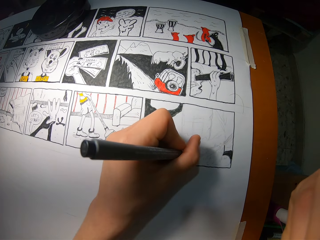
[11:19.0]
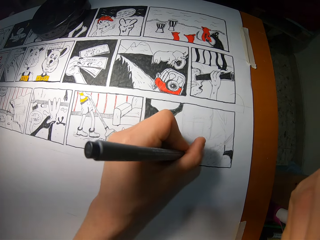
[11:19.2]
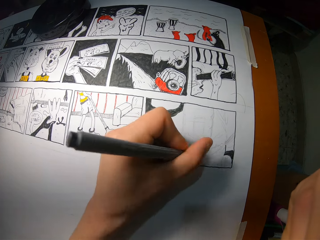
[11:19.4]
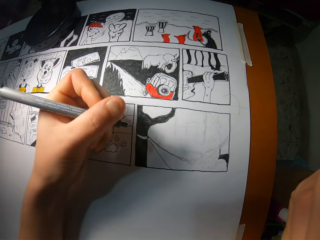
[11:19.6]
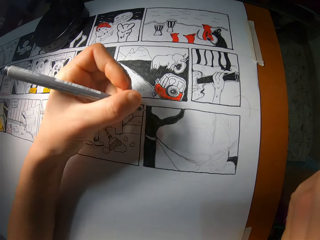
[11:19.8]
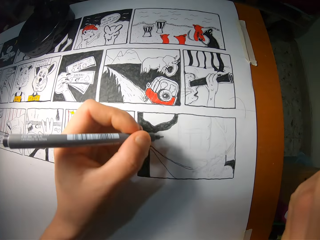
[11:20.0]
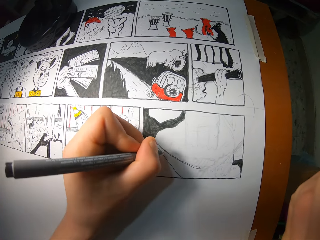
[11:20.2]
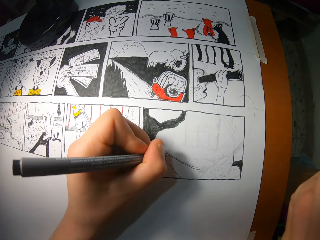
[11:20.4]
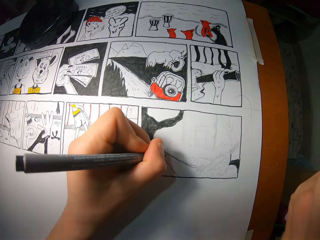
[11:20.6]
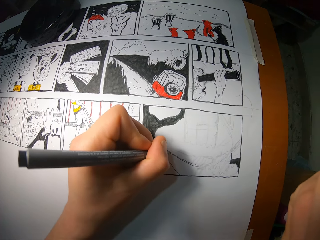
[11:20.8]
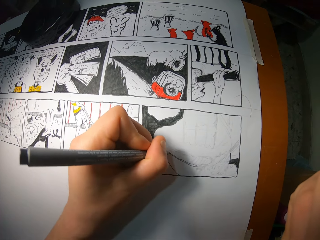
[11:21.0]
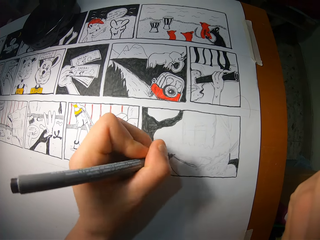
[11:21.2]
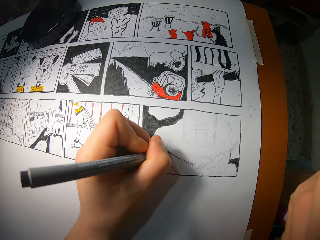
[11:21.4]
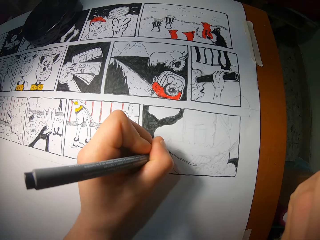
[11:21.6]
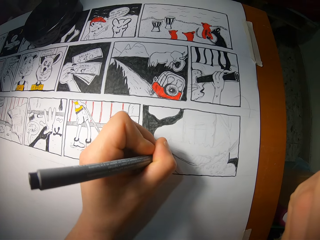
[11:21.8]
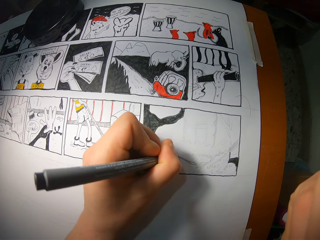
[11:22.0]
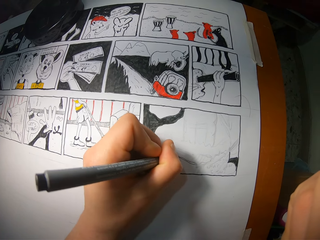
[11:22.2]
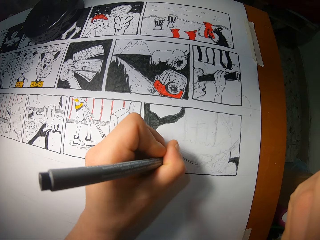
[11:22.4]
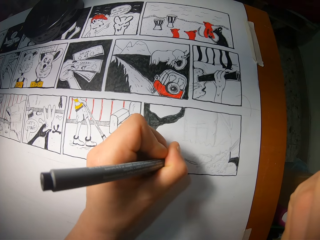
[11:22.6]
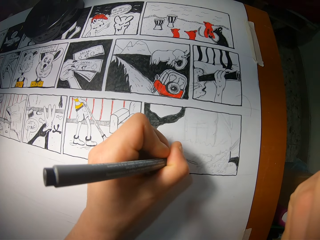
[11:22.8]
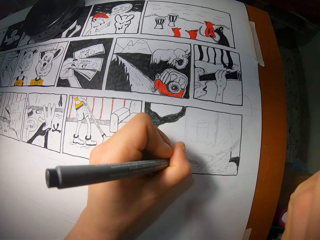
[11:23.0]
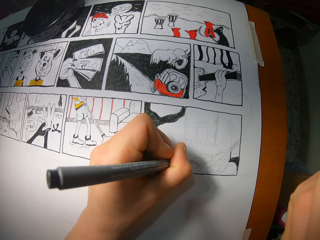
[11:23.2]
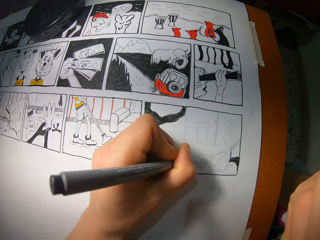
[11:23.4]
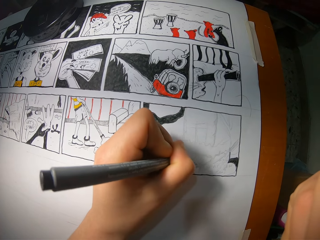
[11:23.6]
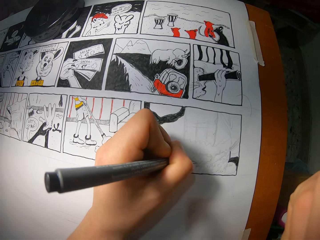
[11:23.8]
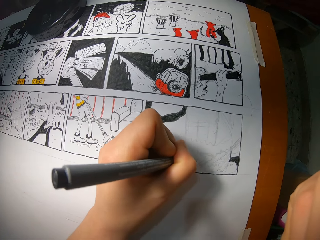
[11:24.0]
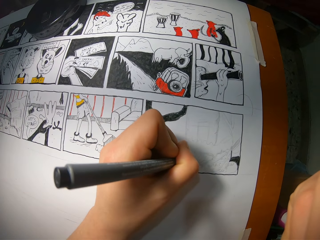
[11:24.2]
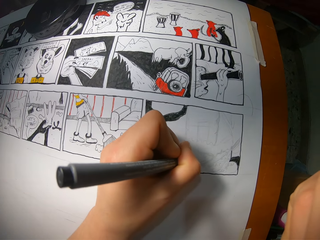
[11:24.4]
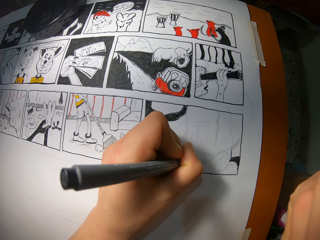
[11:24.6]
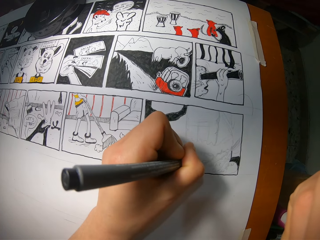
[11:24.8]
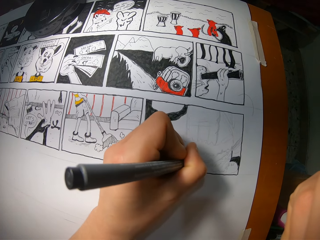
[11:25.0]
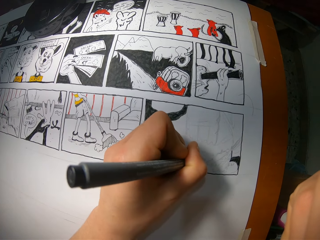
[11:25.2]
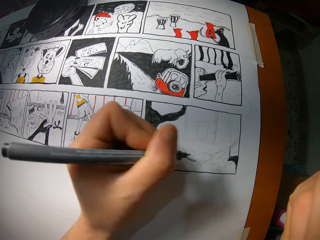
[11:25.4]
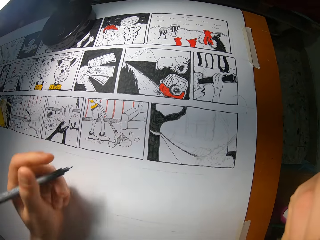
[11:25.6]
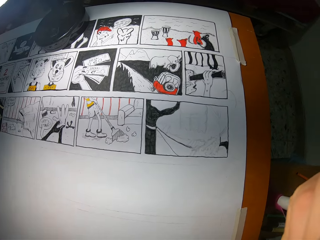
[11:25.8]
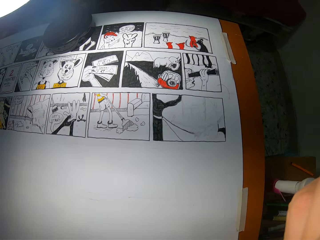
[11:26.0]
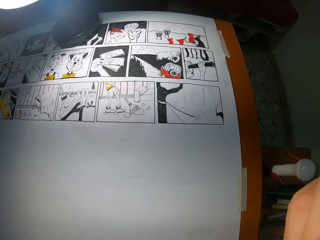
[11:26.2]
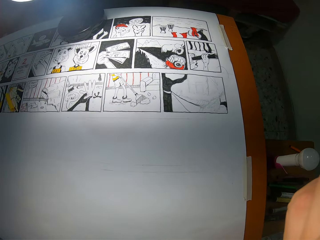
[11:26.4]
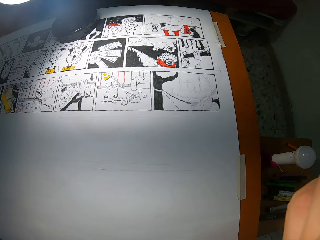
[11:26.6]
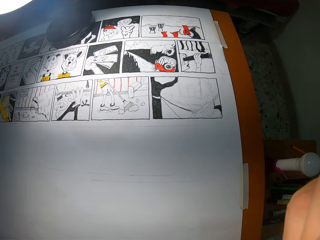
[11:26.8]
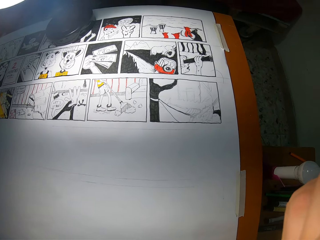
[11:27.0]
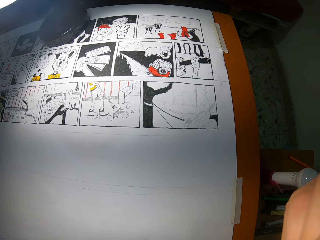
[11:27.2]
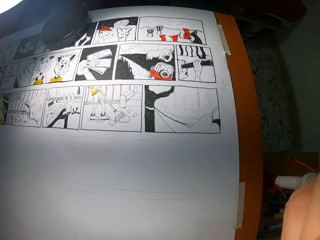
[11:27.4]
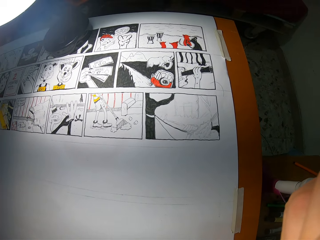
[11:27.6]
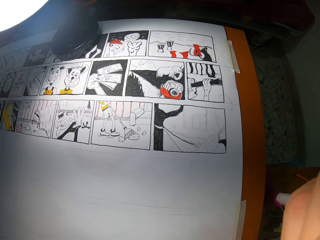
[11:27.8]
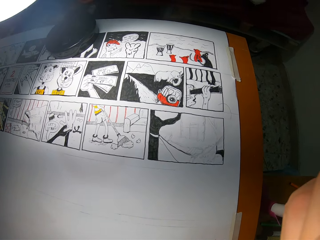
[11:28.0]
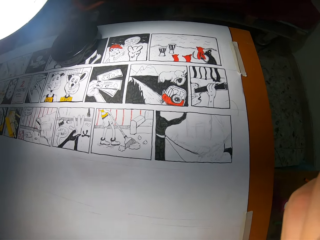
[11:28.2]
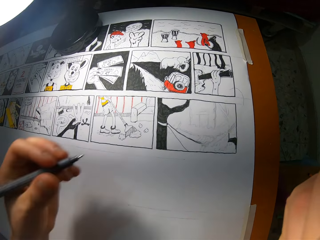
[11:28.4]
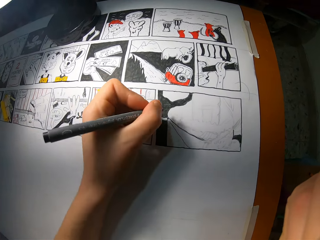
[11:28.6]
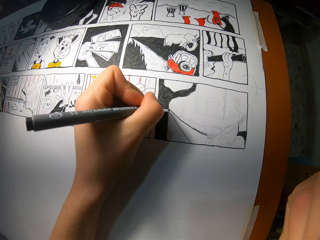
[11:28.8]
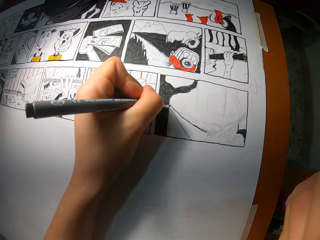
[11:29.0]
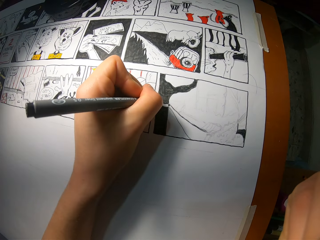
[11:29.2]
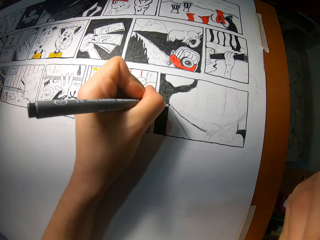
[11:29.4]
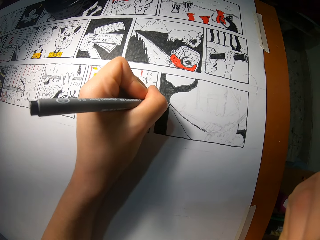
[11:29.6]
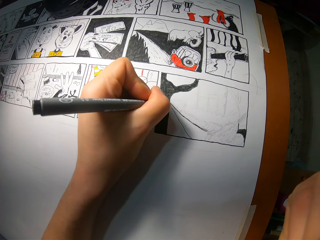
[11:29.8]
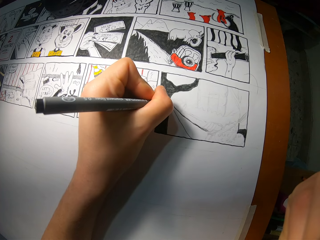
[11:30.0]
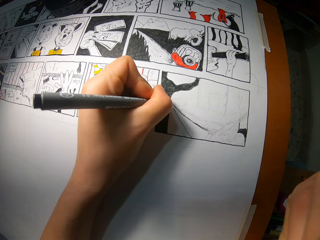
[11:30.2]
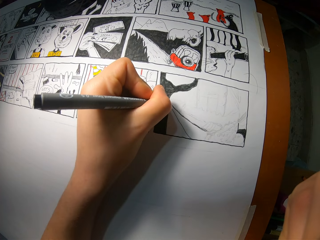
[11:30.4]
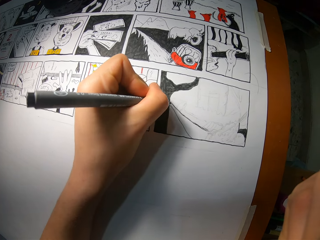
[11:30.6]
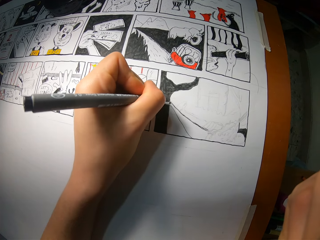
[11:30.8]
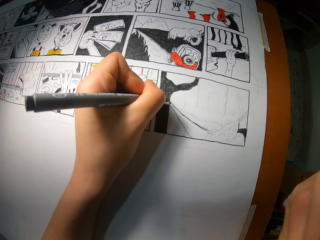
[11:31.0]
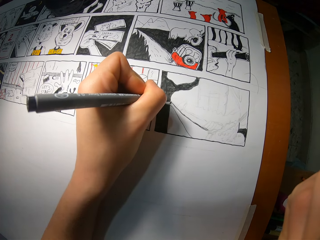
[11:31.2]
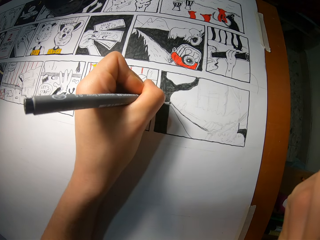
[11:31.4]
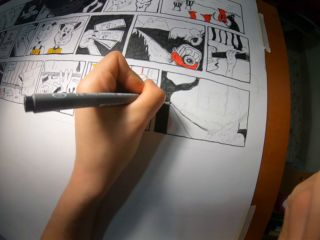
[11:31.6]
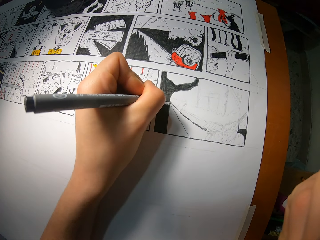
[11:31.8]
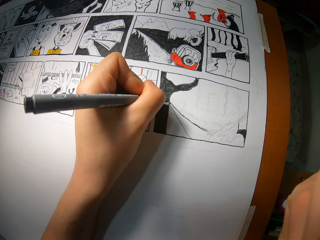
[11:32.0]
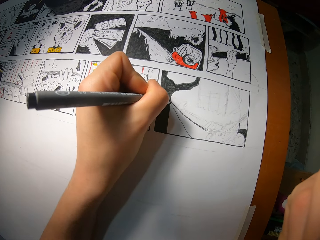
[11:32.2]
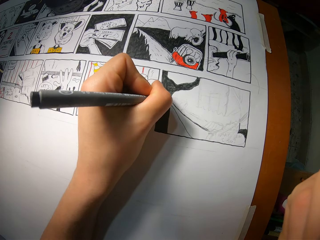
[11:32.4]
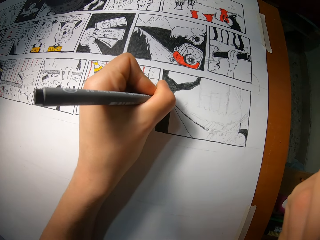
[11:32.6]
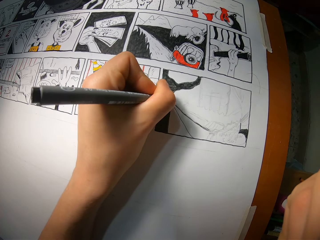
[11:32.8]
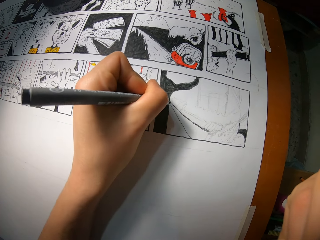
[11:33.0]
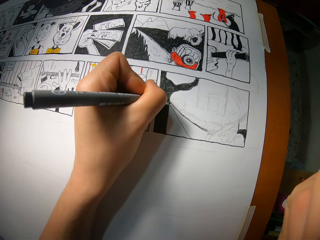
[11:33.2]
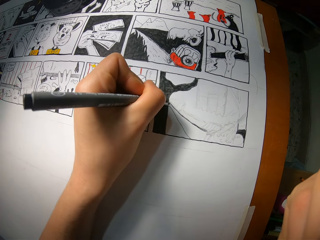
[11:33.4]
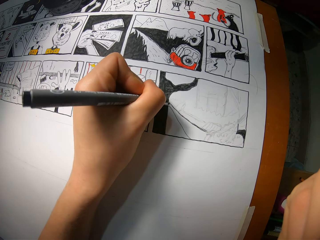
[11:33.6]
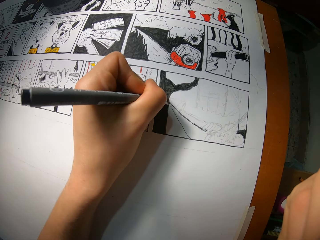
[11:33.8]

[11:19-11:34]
The camera wearer removes the pencil from the cardboard with her left hand. She paints on the cardboard with the pencil or marker pen with her left hand. She removes the pencil from the cardboard with her left hand. She stares at the drawing. She draws on the cardboard with the pencil with her left hand.

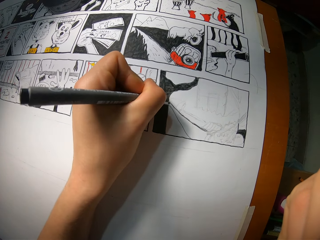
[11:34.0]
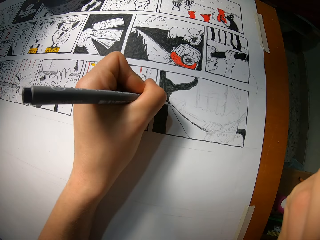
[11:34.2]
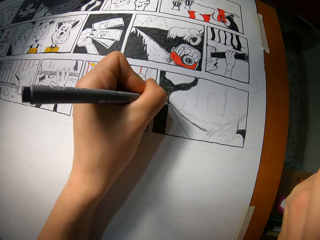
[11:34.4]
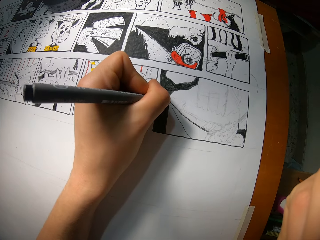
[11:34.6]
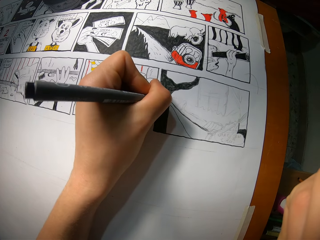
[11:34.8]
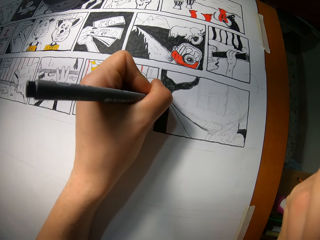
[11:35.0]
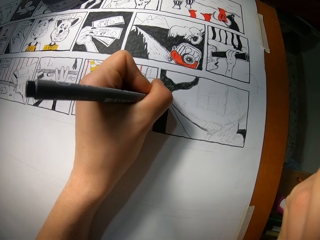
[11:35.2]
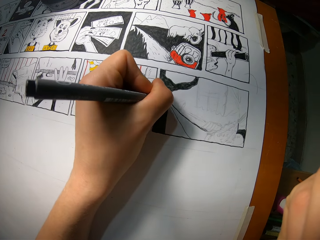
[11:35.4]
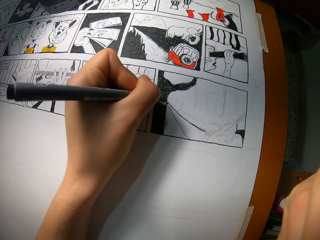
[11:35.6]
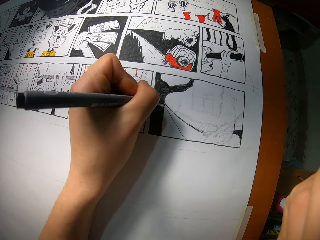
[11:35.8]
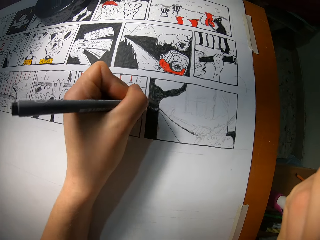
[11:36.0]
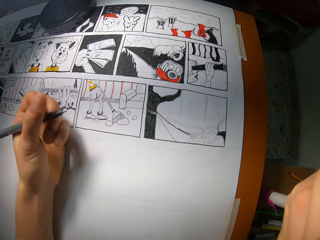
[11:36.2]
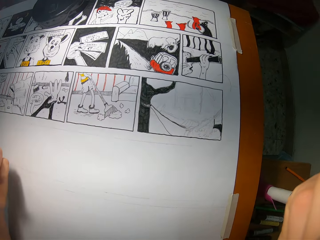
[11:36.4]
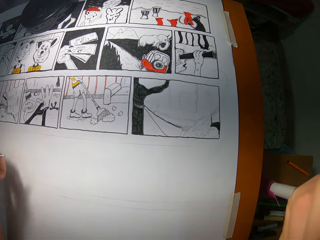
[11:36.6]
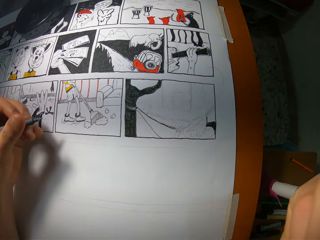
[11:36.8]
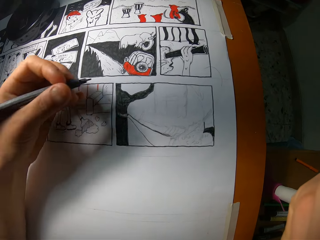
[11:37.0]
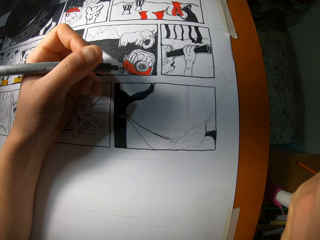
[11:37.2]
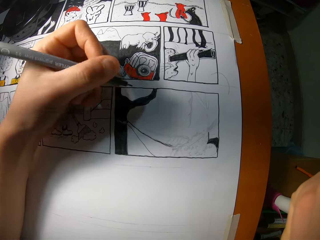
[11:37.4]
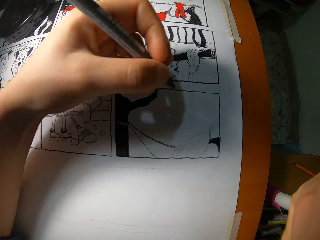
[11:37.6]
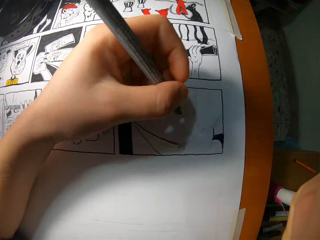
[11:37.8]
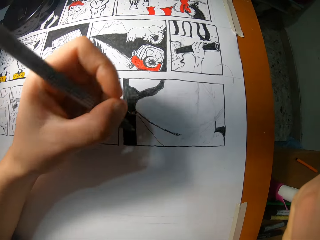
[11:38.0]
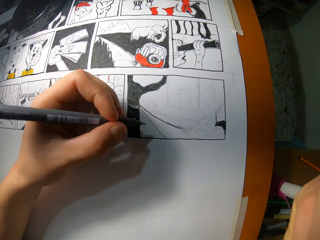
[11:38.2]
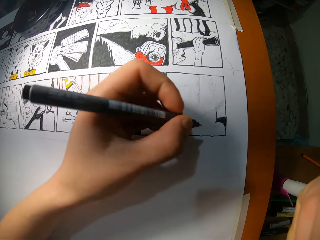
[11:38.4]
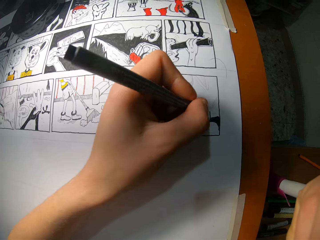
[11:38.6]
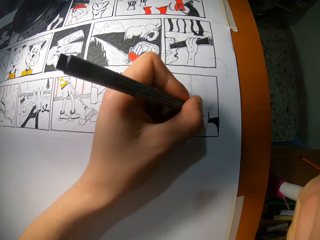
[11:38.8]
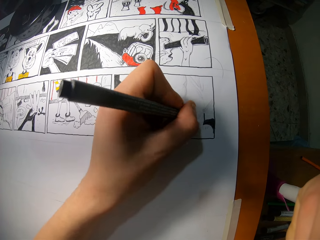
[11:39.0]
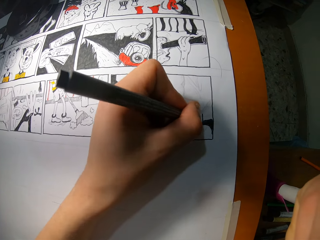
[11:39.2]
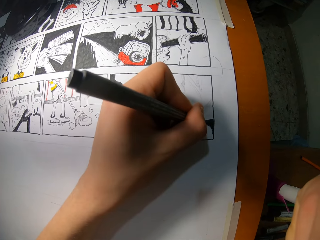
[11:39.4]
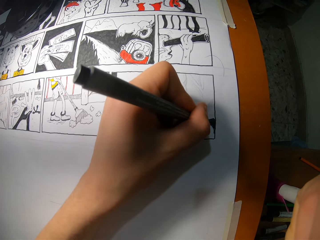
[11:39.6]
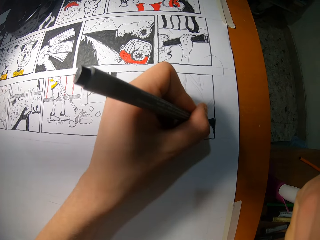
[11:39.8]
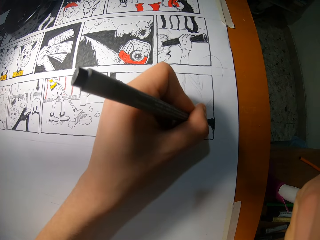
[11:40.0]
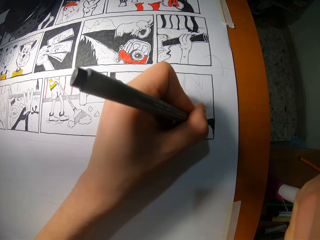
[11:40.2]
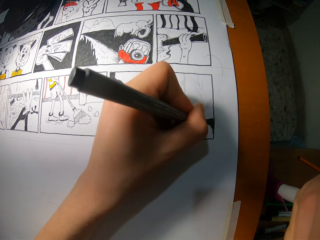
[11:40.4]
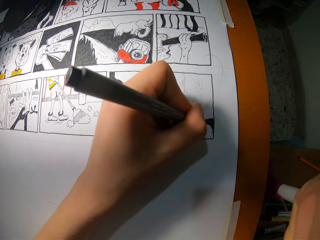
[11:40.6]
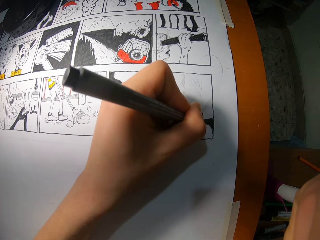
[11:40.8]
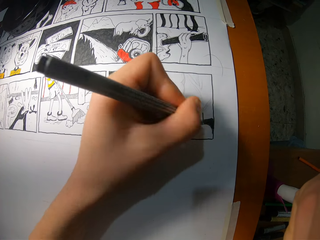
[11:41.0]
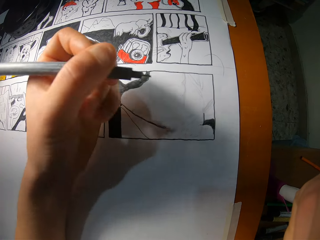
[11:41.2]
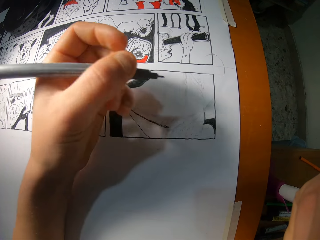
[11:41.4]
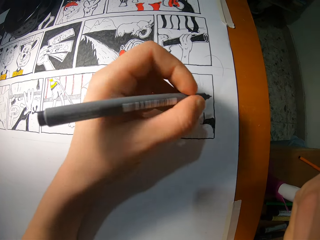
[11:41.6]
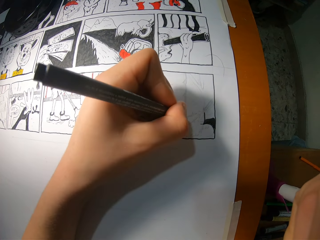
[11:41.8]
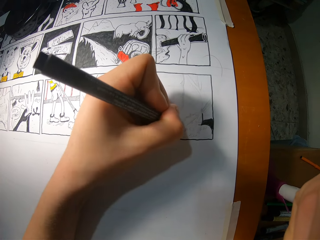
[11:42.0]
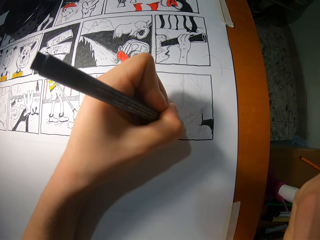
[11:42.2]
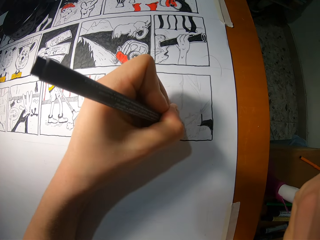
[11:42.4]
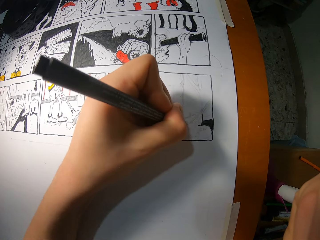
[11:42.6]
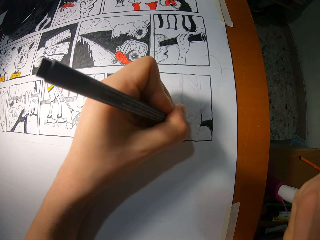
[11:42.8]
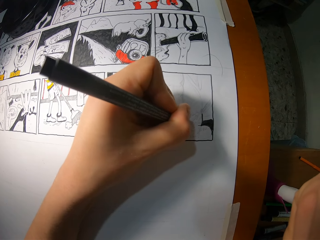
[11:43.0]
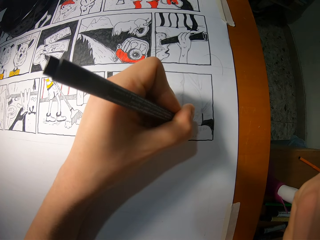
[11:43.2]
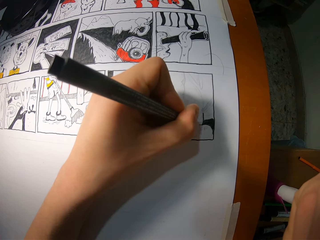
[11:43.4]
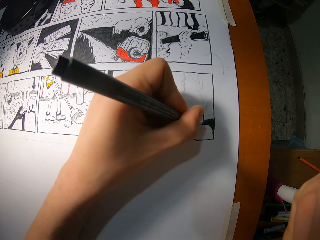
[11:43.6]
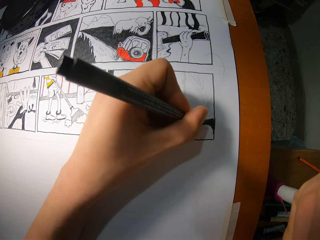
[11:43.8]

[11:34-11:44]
The camera wearer removes the pencil from the cardboard with her left hand. She stares at the drawing. She draws on the cardboard with the pencil with her left hand. She removes the pencil from the cardboard with her left hand. She draws on the cardboard with the pencil with her left hand.
